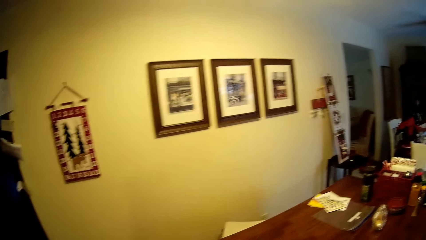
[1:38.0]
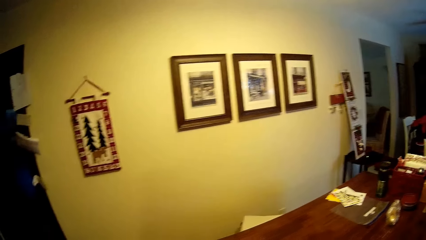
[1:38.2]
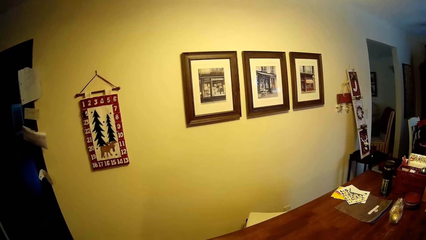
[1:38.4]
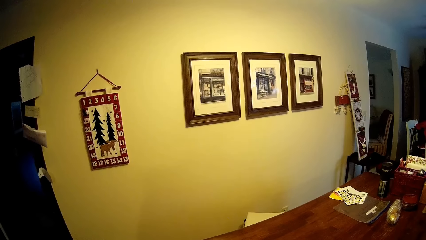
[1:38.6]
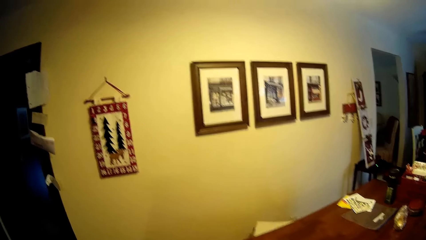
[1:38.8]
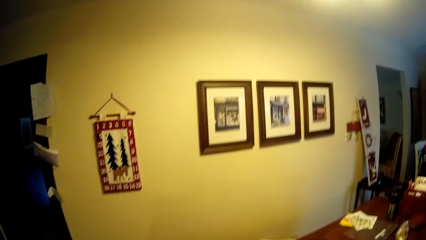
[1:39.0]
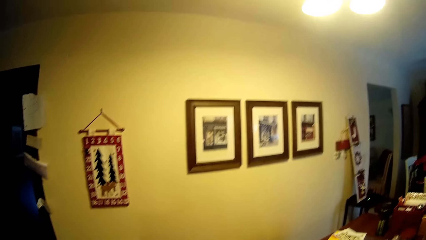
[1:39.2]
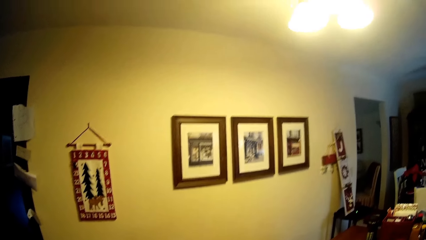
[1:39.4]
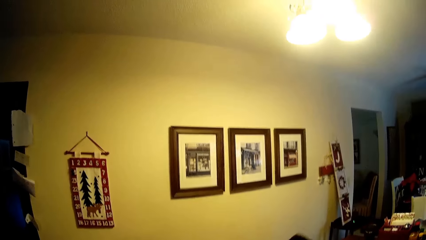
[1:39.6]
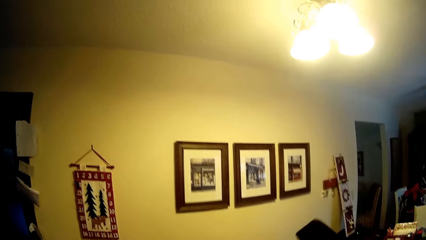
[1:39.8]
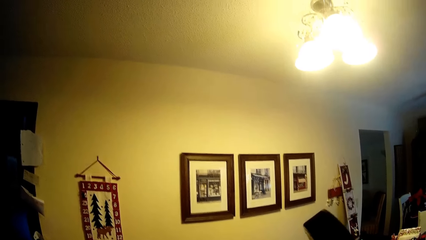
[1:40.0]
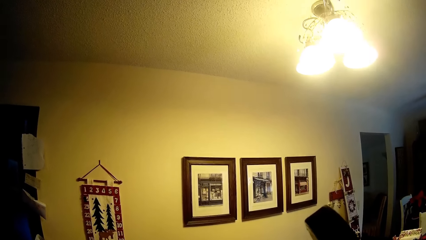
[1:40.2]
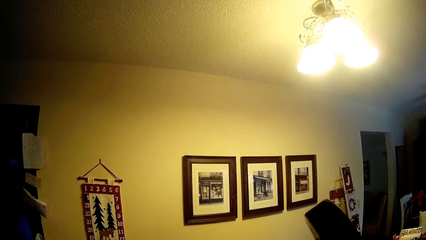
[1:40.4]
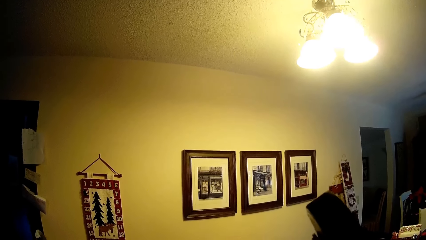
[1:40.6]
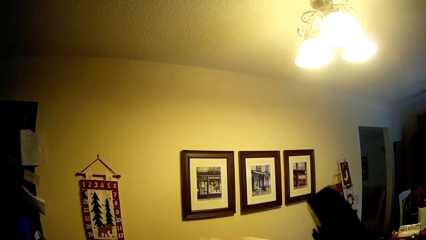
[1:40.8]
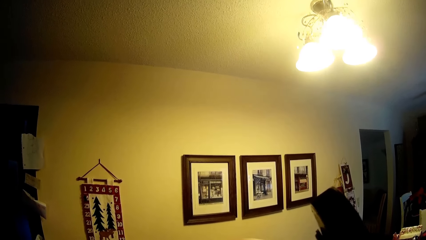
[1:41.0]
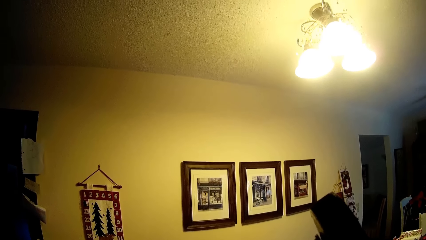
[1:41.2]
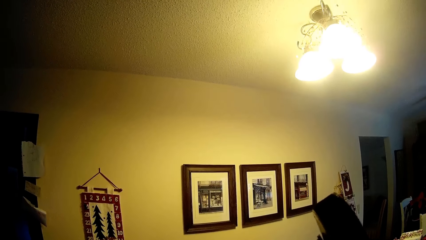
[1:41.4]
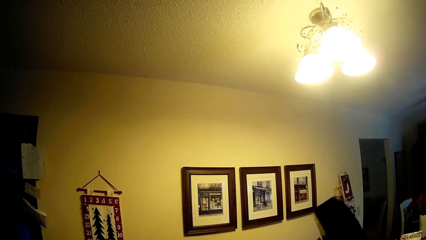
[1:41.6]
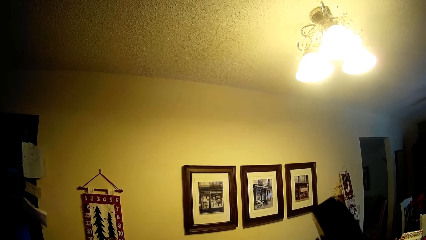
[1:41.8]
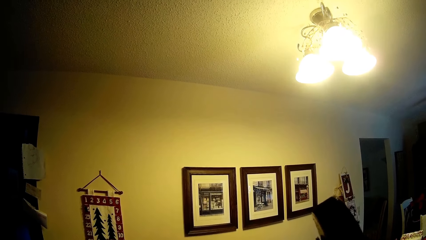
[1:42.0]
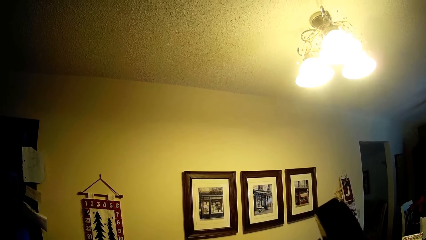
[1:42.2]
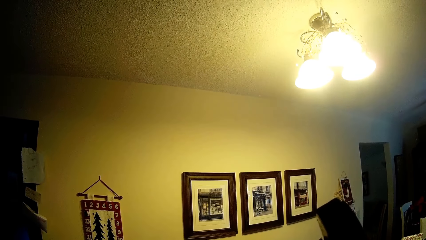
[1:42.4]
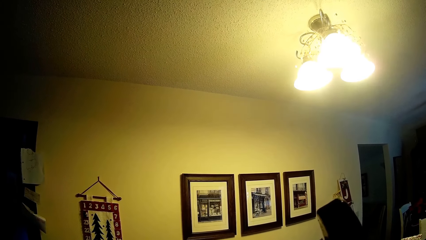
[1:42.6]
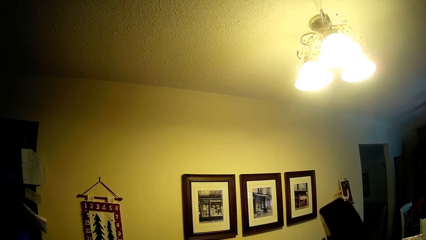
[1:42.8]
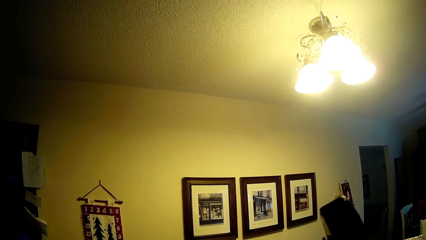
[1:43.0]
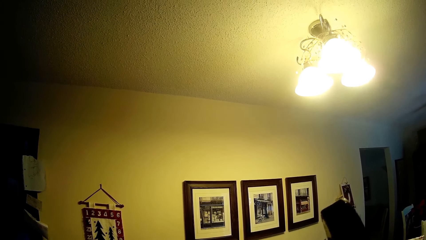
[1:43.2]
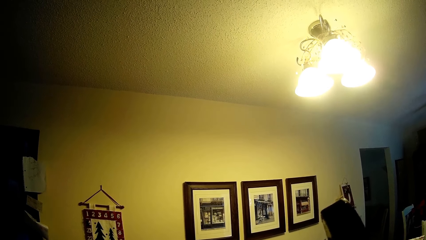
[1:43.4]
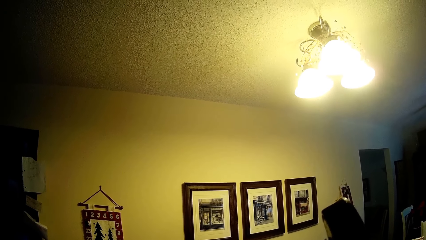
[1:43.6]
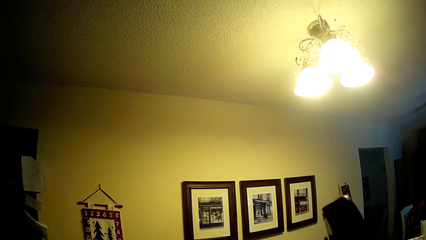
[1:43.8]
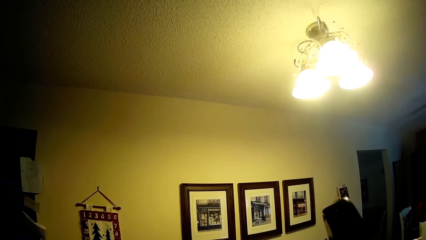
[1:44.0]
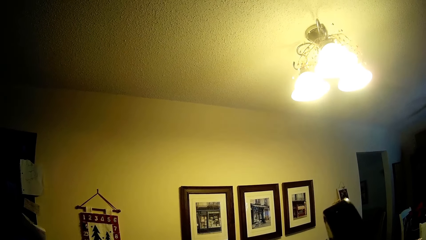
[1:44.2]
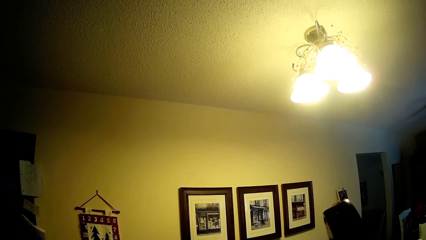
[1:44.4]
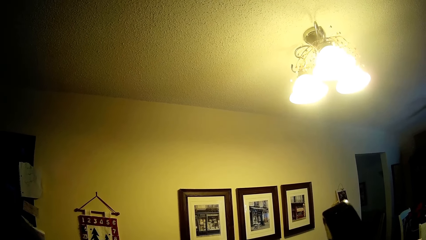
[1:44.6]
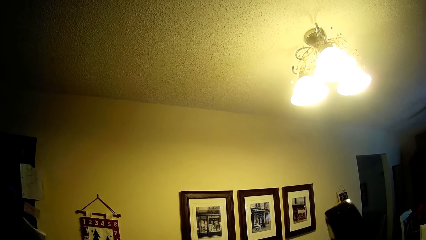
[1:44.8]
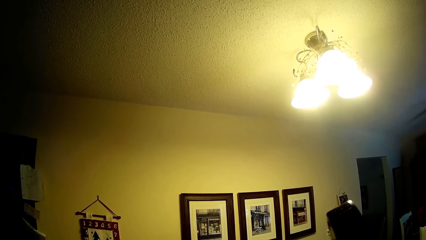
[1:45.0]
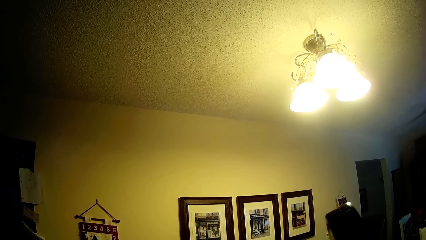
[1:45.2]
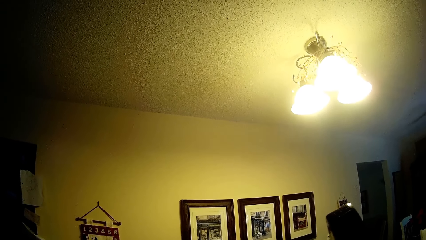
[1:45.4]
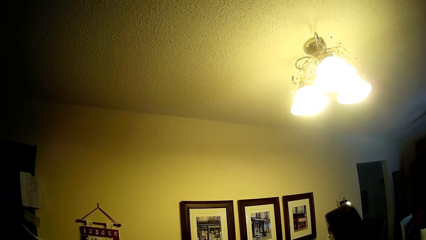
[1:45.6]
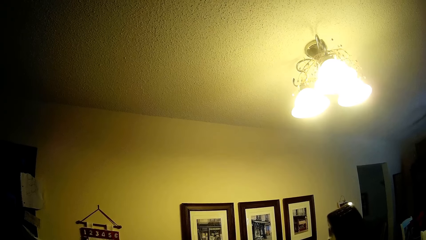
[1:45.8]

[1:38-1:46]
The camera wearer holds up something. They stop.

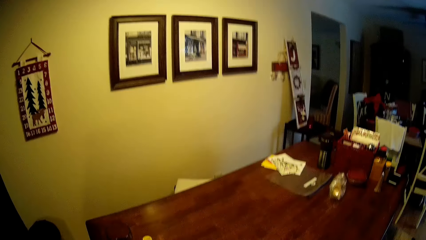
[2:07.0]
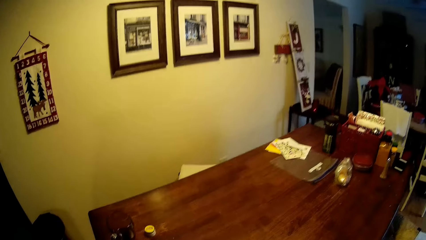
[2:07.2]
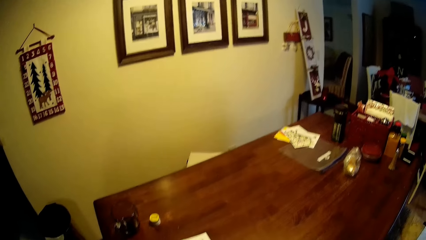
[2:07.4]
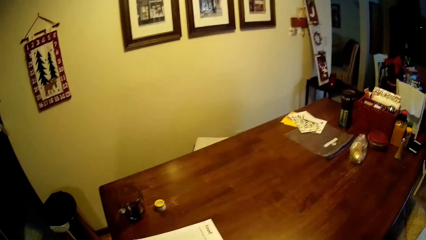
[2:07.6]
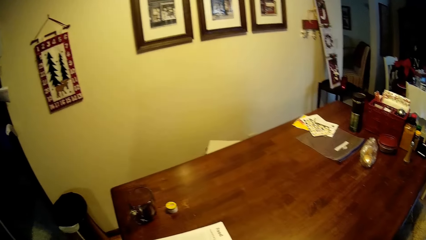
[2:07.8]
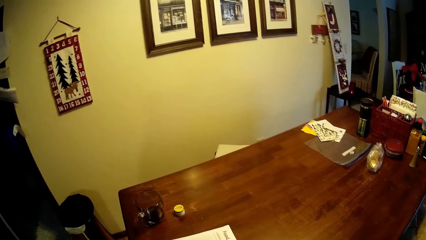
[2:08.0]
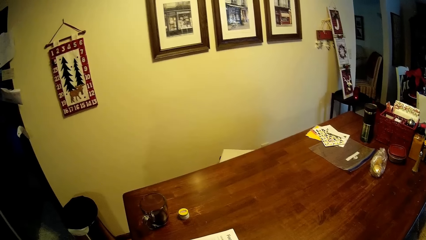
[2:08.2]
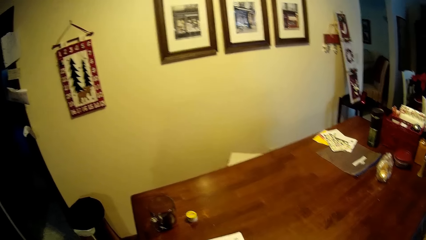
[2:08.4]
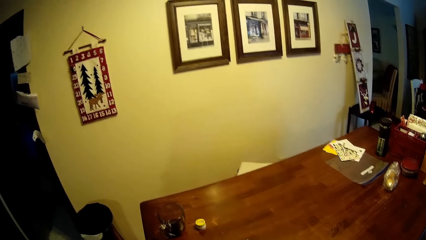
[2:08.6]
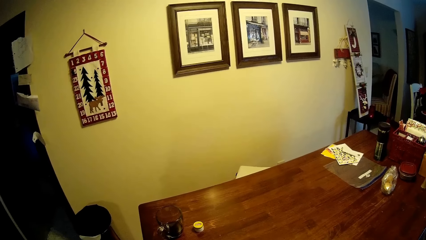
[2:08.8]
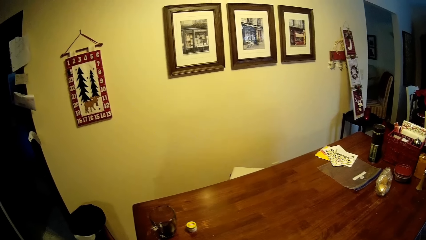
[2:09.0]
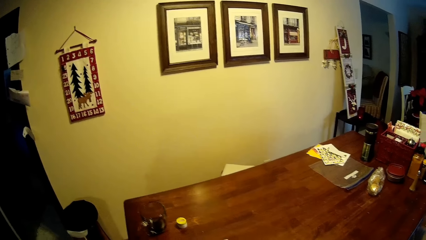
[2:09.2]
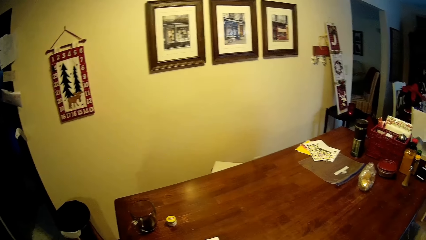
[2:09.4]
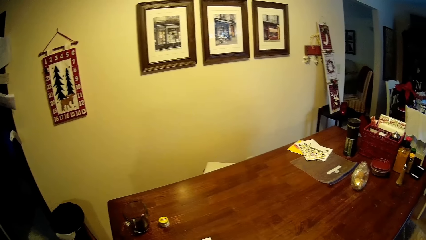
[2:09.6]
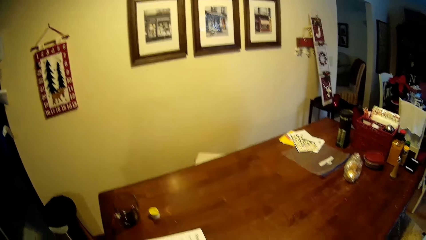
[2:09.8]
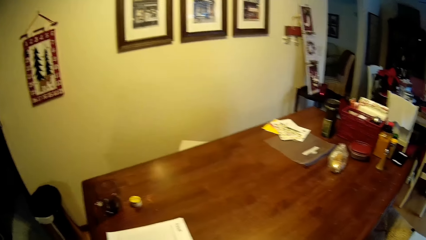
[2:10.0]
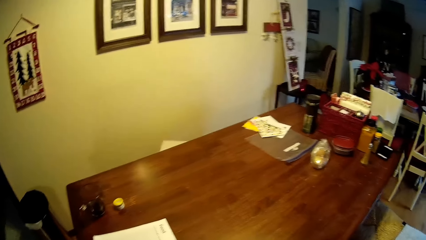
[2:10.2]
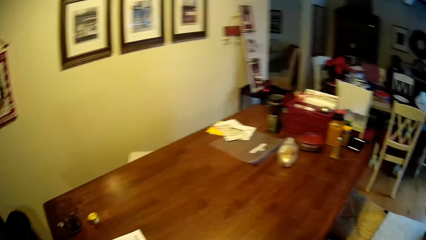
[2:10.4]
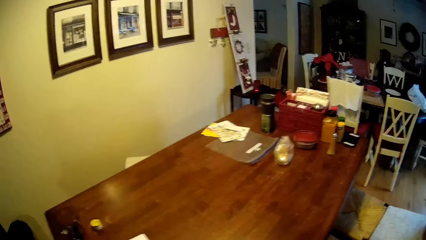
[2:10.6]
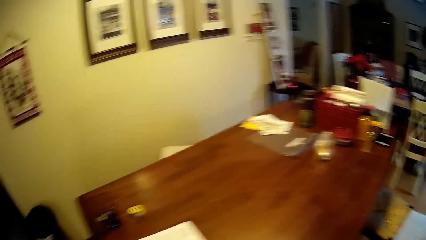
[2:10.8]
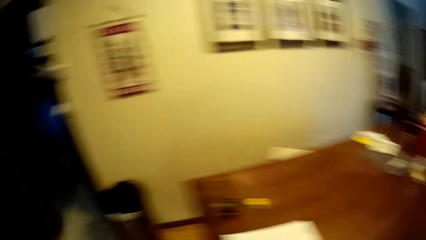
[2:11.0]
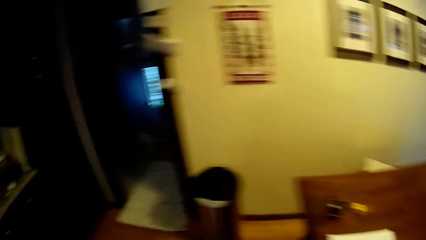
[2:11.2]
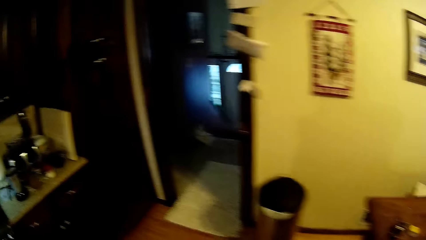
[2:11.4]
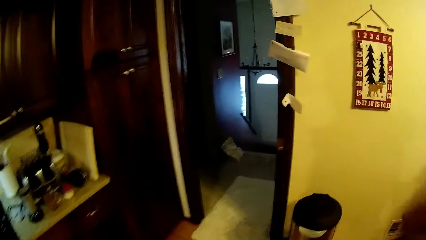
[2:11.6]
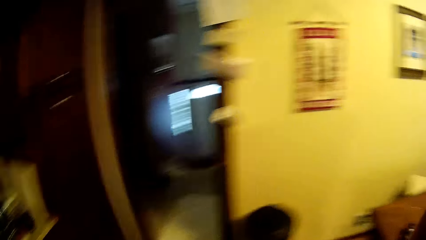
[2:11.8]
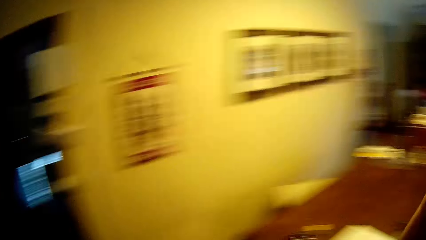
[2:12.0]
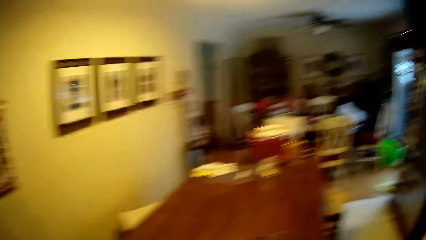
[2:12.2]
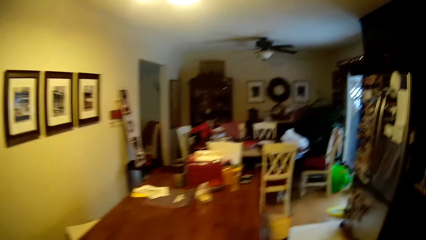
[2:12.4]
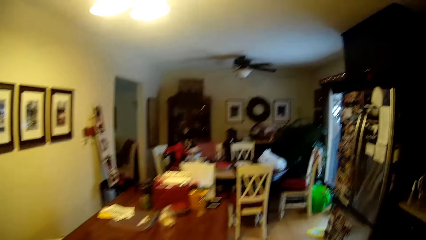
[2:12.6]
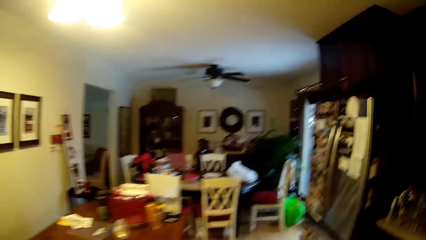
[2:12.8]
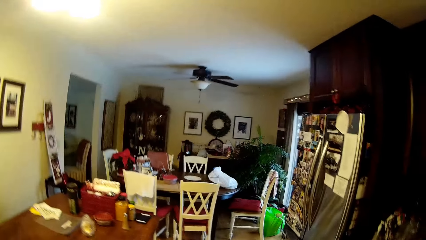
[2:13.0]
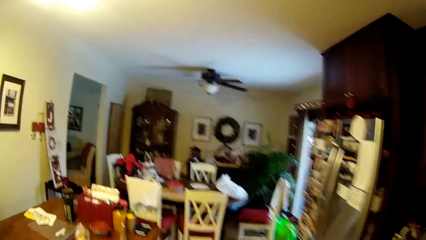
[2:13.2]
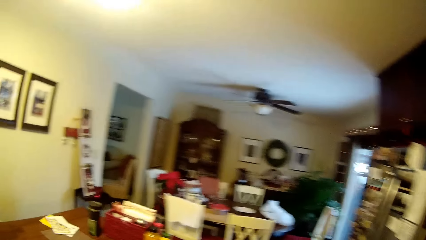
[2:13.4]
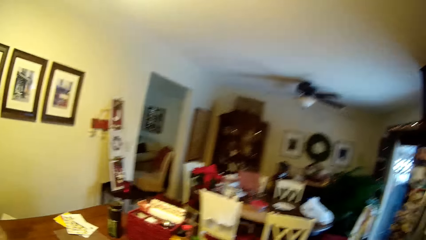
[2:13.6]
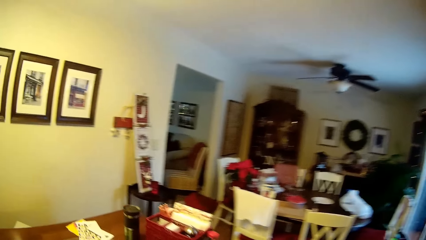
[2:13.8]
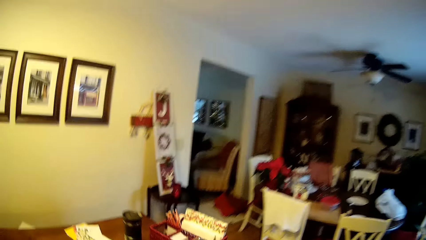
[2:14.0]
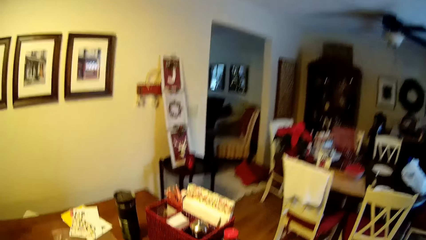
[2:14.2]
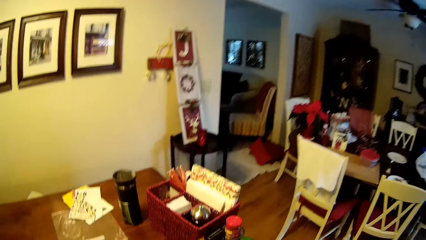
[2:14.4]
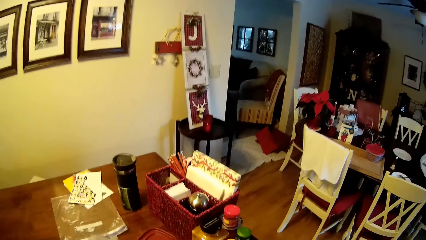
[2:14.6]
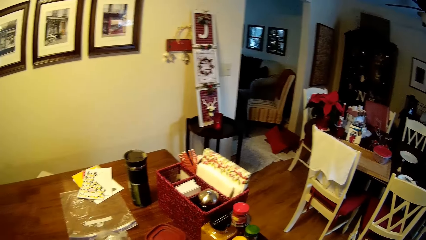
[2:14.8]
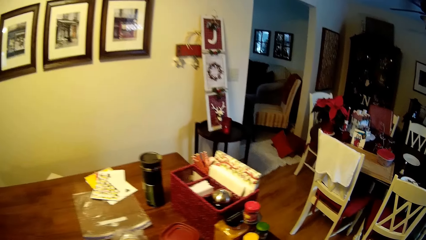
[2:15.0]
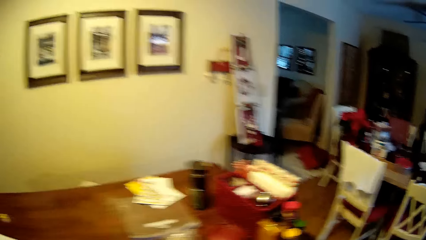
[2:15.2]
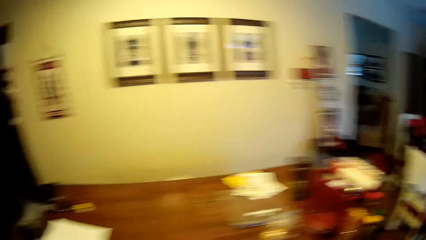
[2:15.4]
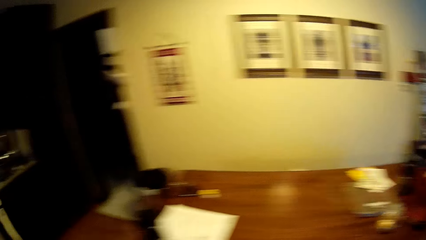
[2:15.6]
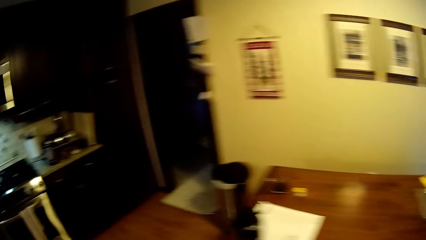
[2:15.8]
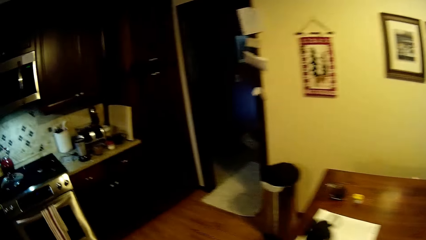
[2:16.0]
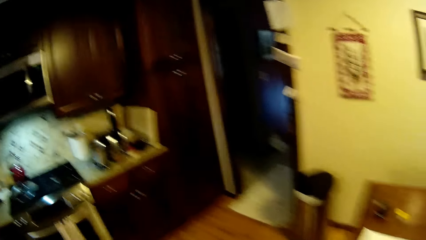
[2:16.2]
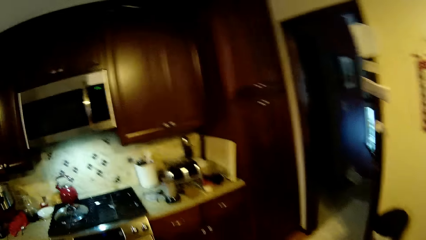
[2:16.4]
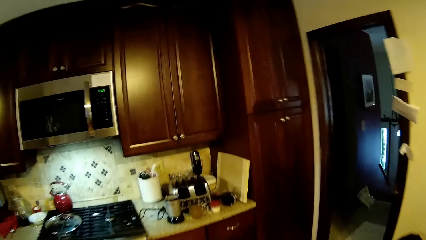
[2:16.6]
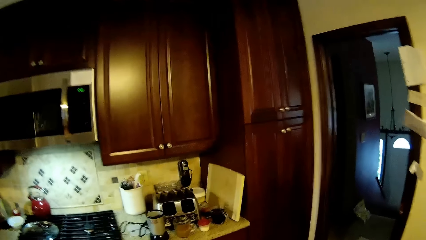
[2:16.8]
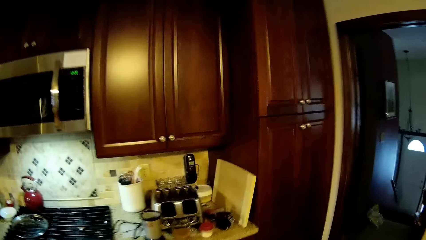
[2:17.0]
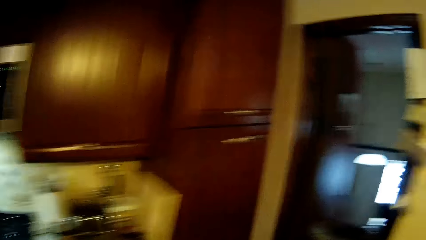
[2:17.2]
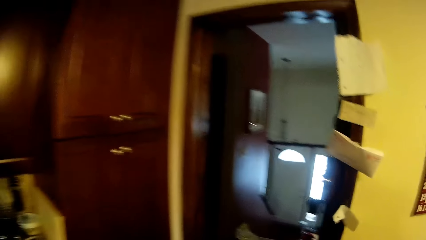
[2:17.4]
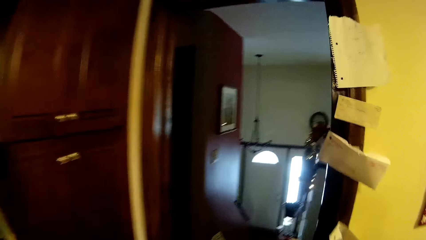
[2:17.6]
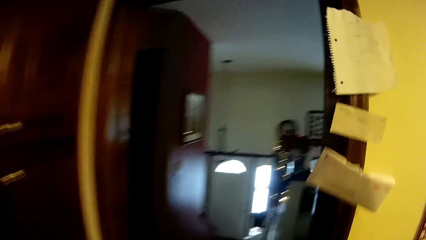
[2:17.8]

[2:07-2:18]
The camera wearer moves a bit. They walk into another room.
